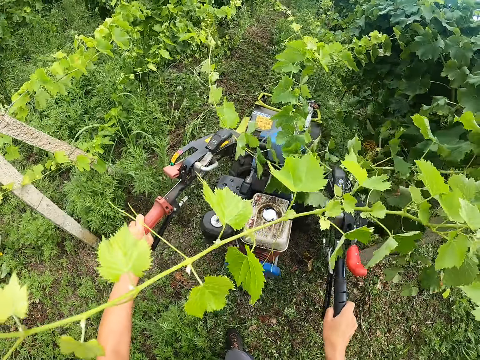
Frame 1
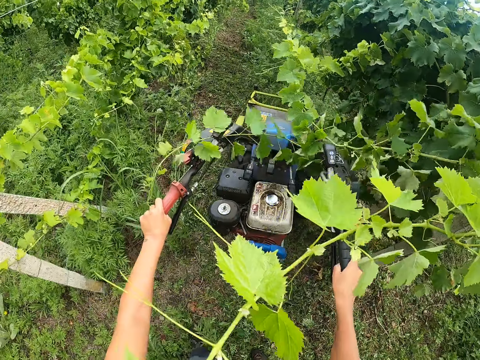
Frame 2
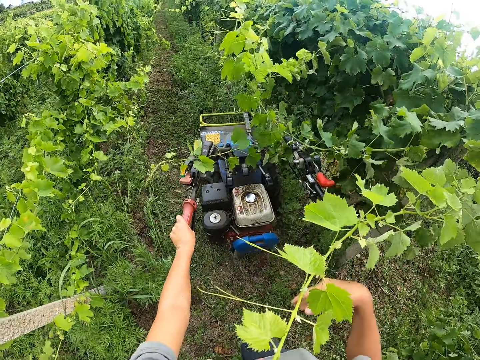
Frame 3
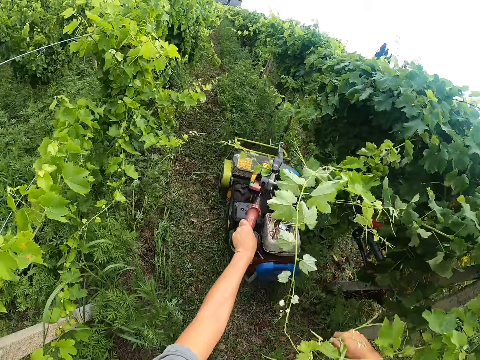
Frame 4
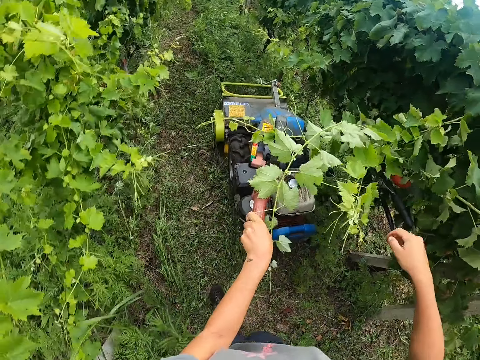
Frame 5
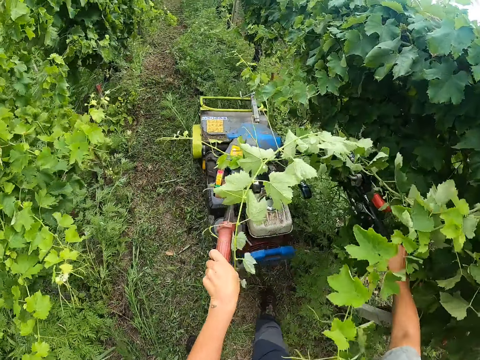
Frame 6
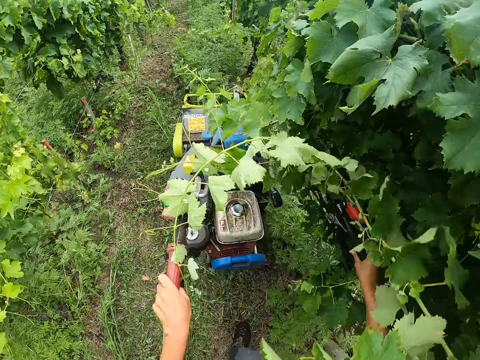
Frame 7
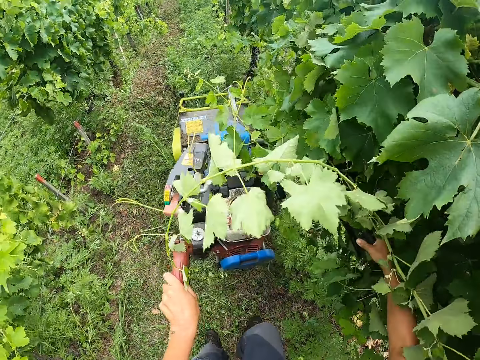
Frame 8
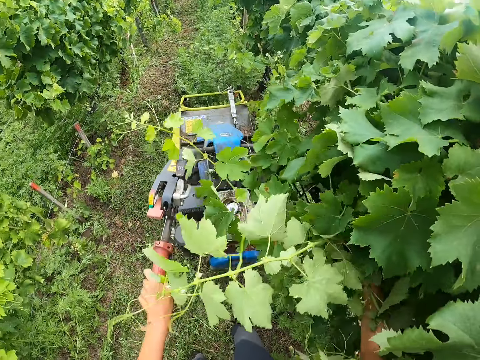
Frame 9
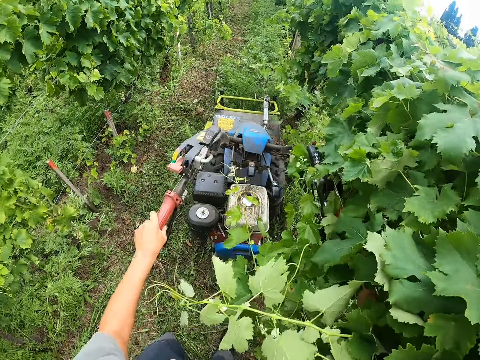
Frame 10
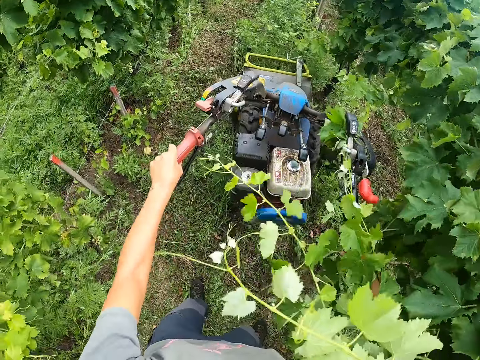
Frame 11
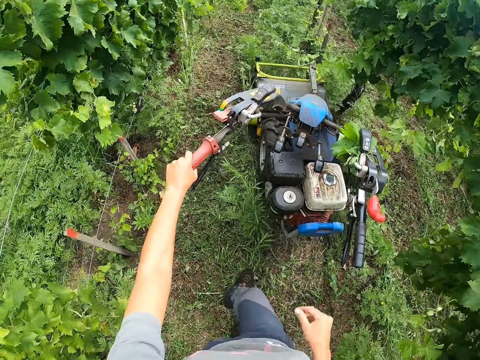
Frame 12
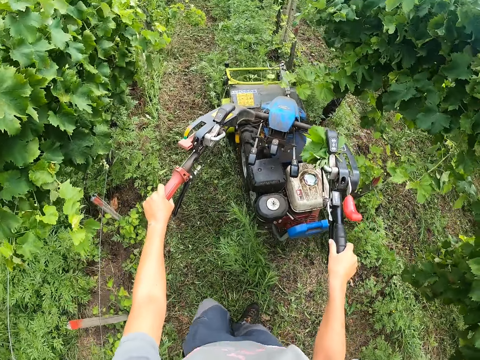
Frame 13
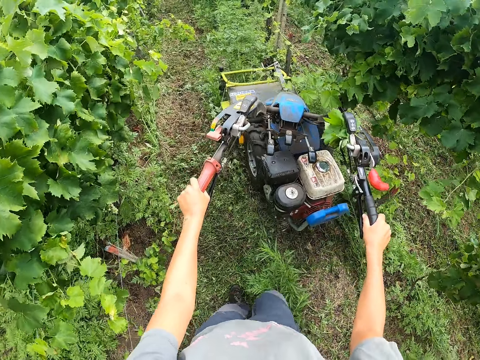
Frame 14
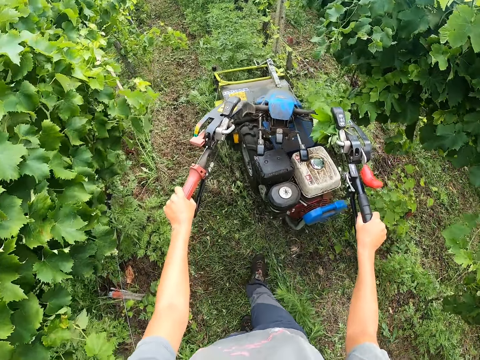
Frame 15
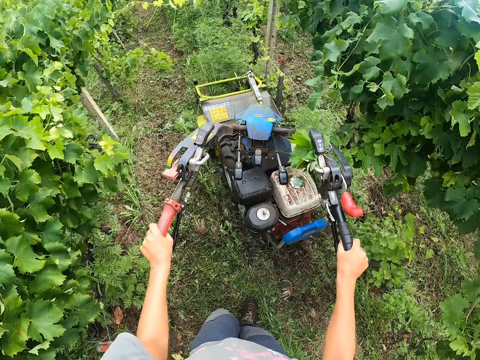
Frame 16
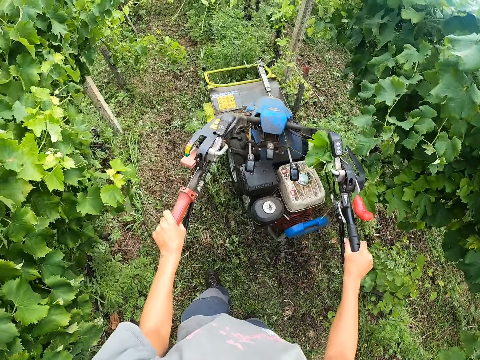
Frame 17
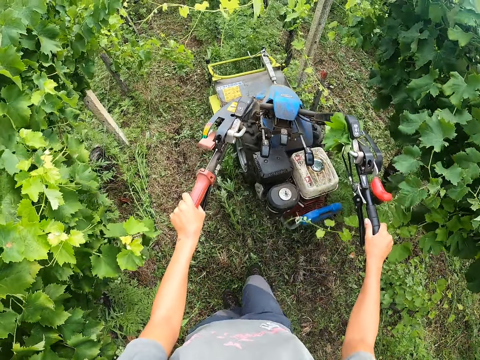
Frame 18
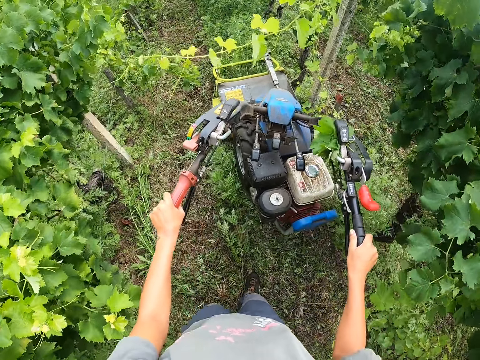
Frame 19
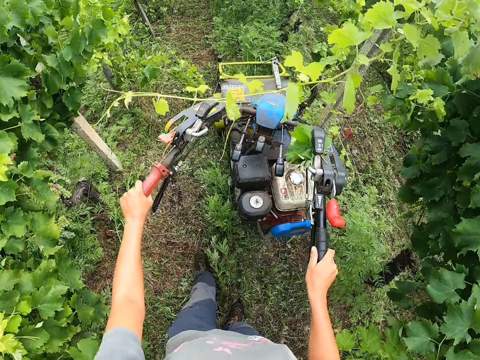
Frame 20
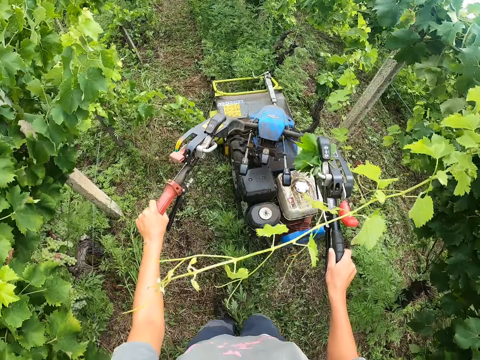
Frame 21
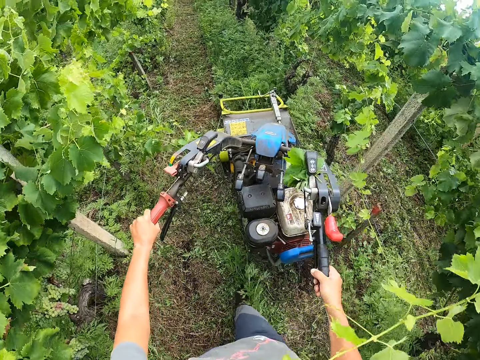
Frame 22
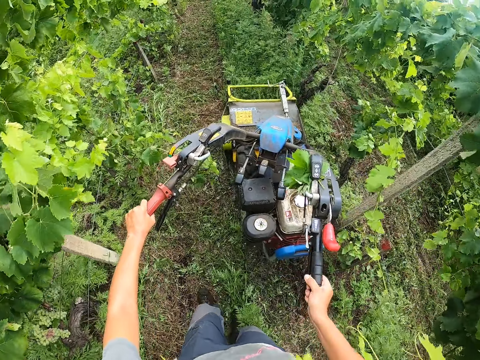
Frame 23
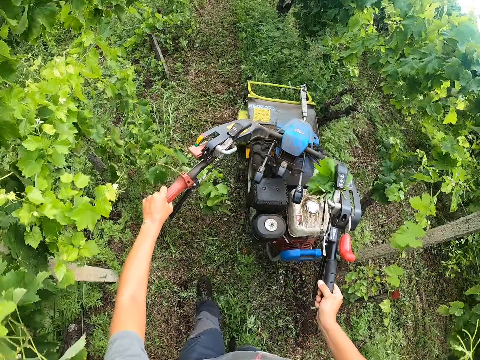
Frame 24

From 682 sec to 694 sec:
The camera wearer removes his right hand from the right handle of the mower. He pushes away an outgrown plant with his right hand. He pulls a plant branch. He cuts weeds with the lawn mower. He returns his right hand on the right handle of the mower. He holds the lawn mower. He cuts weeds with the lawn mower. He withdraws his hand from the lawn mower. He holds the lawn mower.

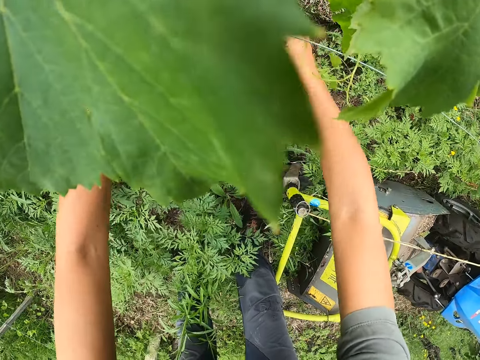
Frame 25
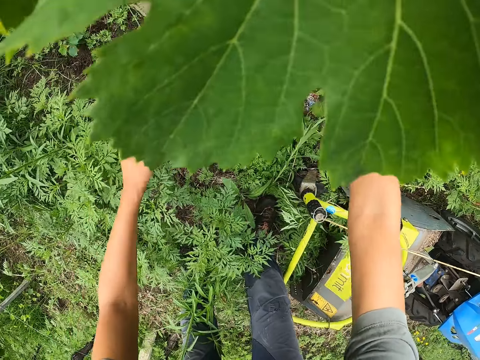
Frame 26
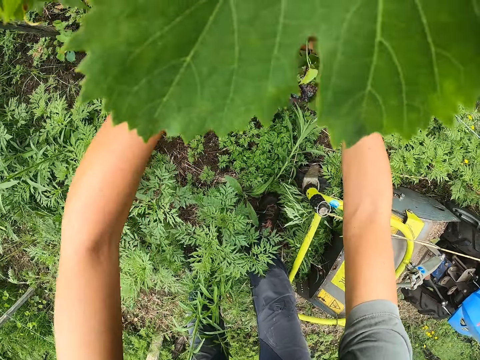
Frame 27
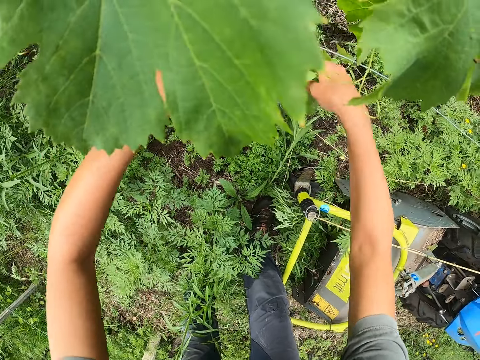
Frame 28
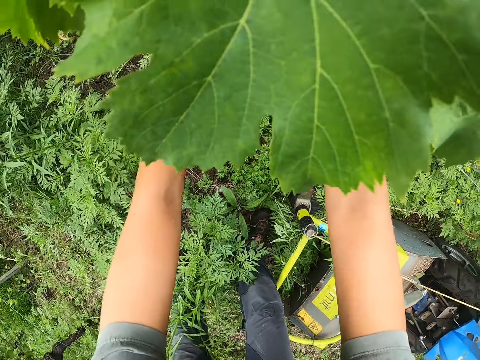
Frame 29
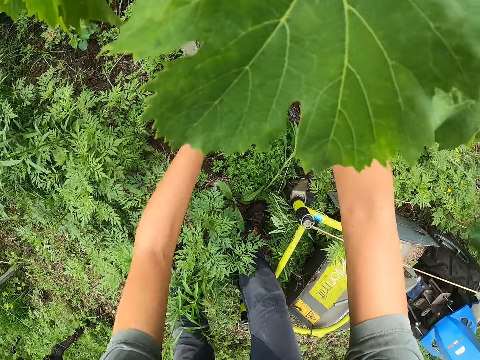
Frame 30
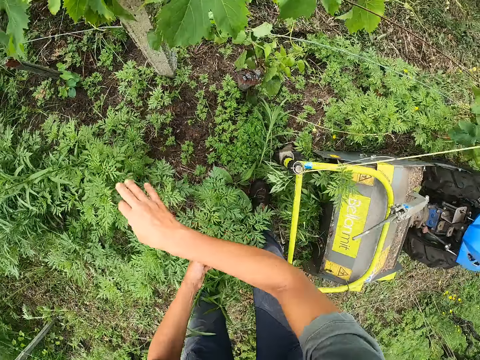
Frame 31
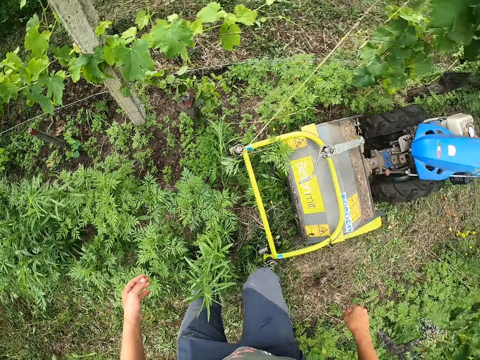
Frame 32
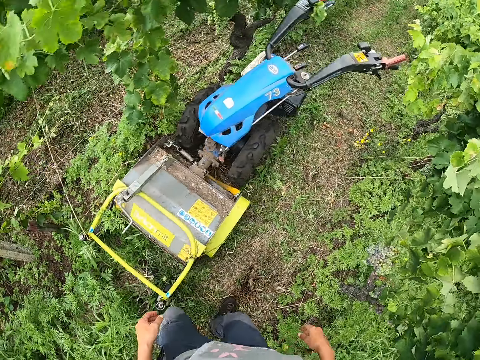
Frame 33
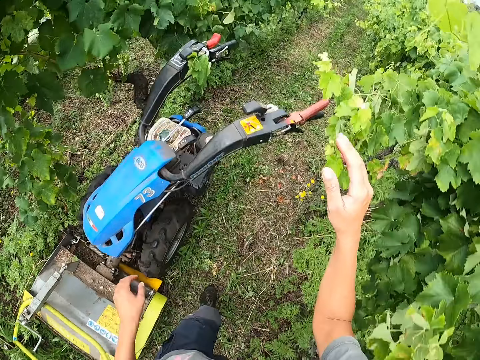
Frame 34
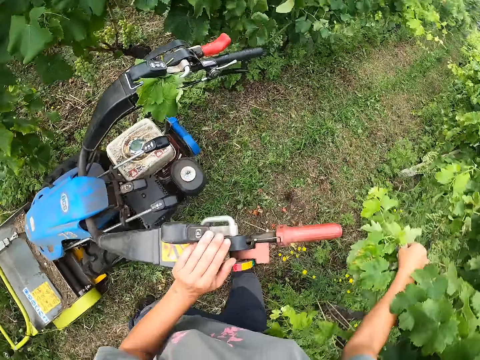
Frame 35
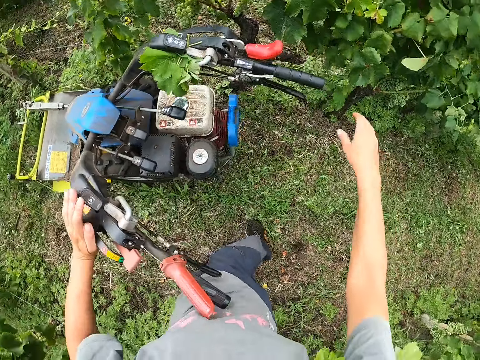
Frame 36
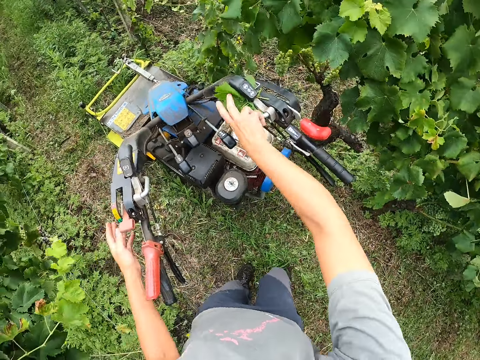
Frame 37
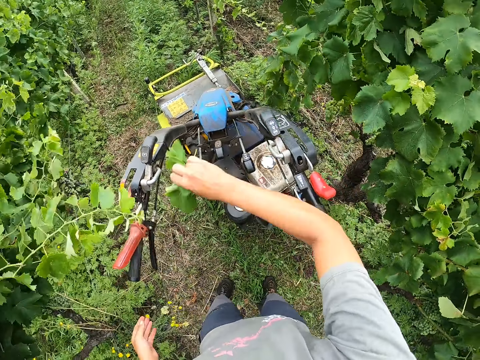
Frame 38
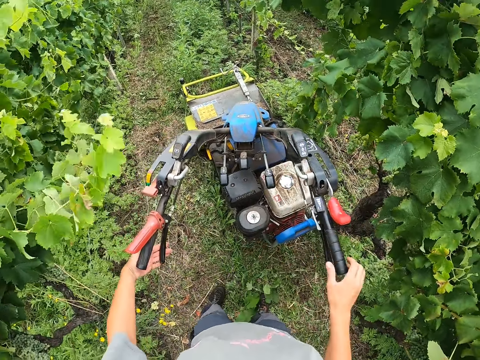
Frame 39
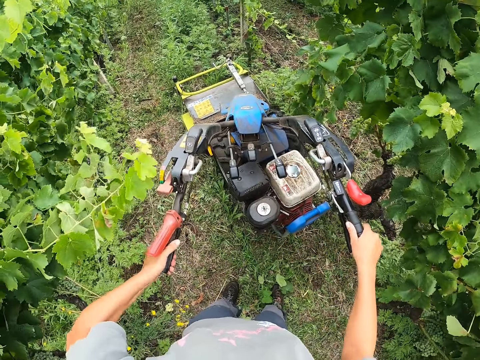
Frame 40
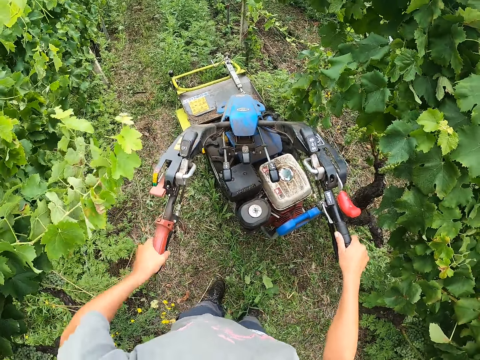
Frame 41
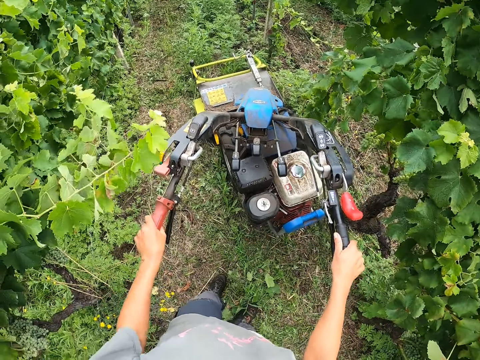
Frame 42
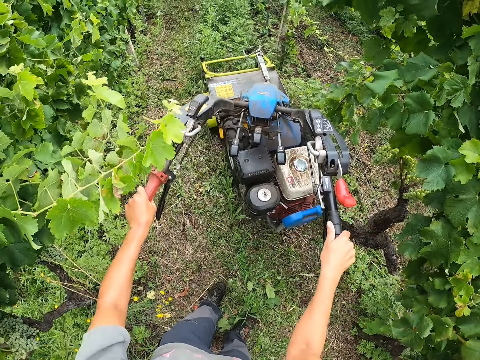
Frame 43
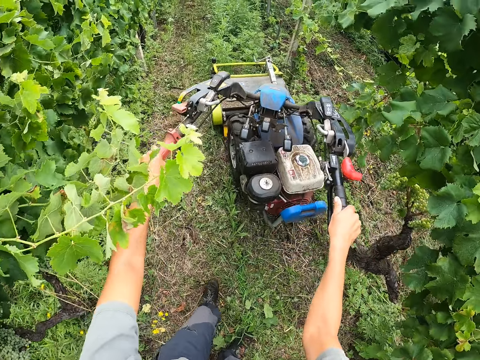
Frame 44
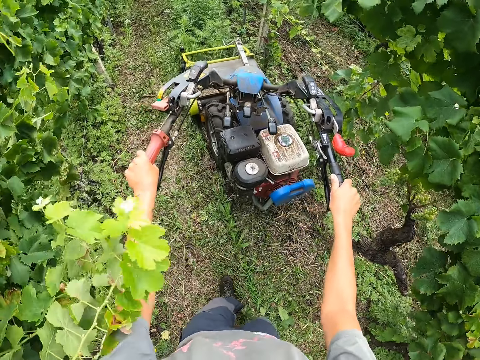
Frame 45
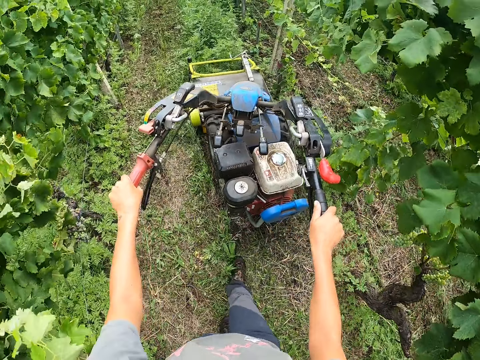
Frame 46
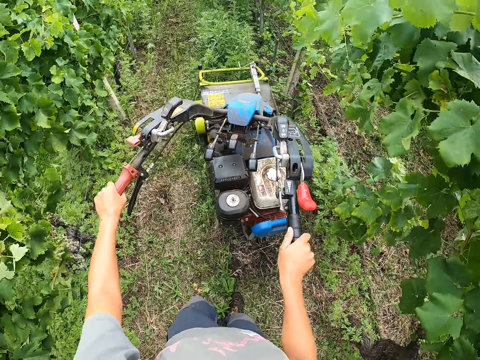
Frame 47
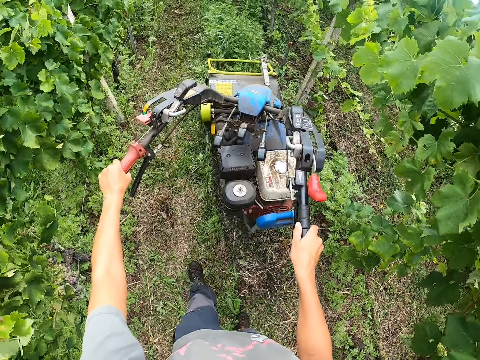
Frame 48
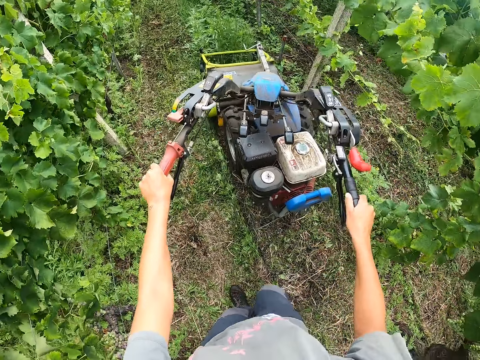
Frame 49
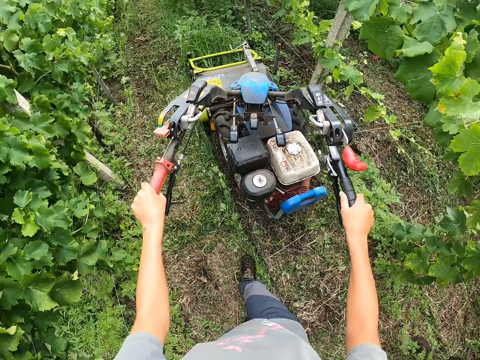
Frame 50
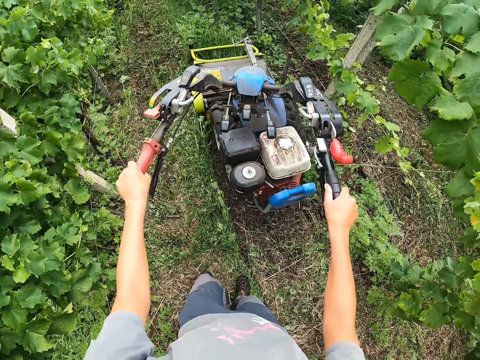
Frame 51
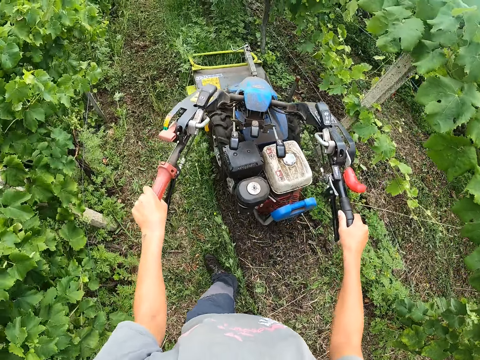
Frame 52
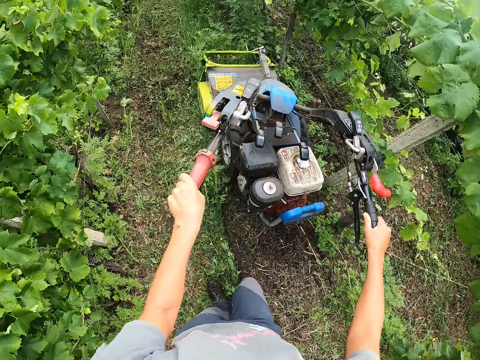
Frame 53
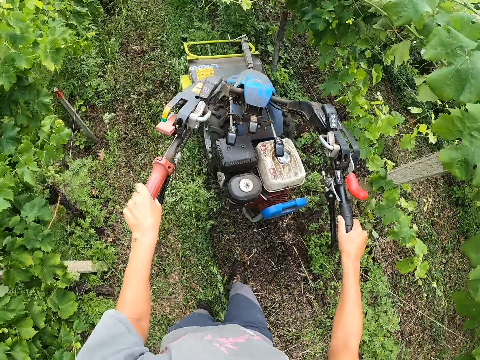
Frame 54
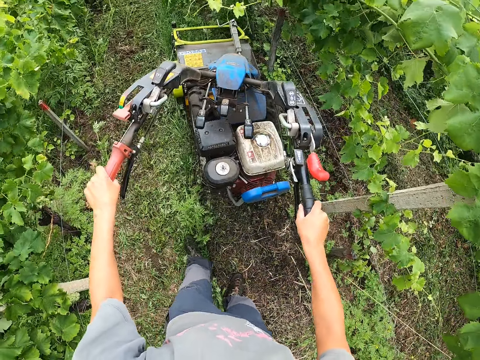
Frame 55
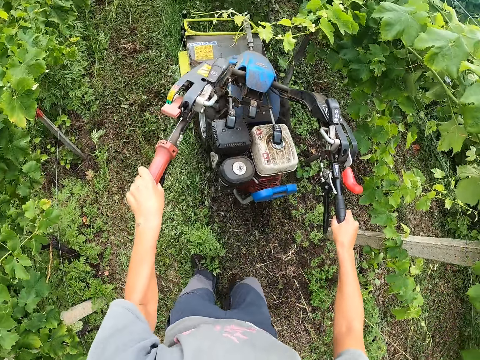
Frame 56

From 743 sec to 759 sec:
The camera wearer hangs the plant on the twine line beside the plant. He walks back to the back of the mower. He pushes an outgrown plant away with his right hand. He places his left hand on the mower and holds the mower. He places his right hand on the mower. He removes leaves from the mower with his left hand and throws the leaves on the ground. He holds the left handle of the mower with his left hand. He holds the right handle with his right hand. He holds the lever of the left handle and the left handle of the mower with his left hand. He continues driving the mower. He walks on the lawn. He cuts weeds with the mower.
